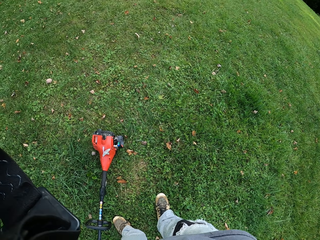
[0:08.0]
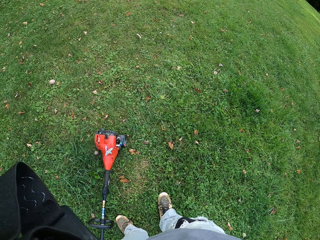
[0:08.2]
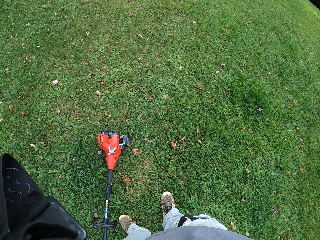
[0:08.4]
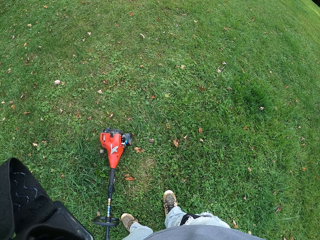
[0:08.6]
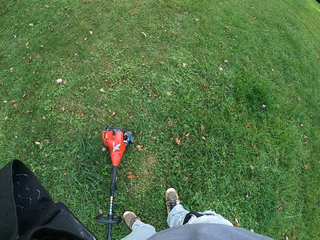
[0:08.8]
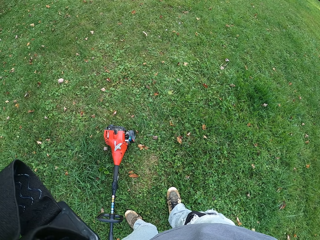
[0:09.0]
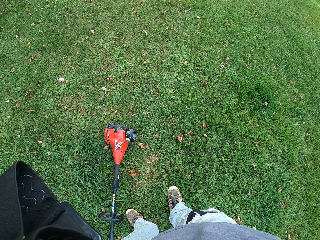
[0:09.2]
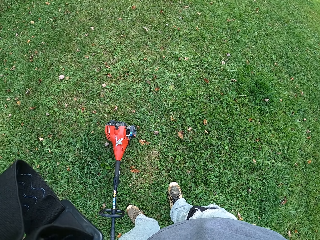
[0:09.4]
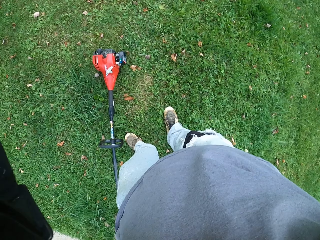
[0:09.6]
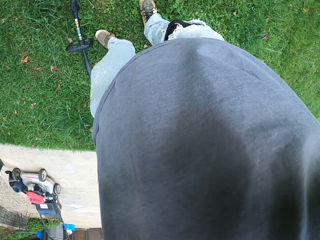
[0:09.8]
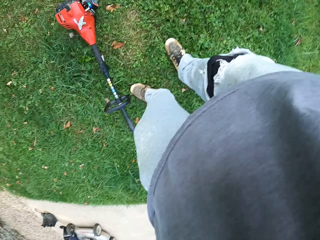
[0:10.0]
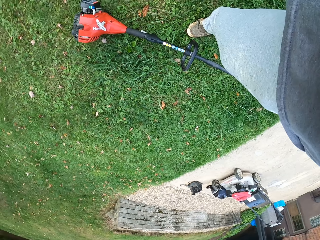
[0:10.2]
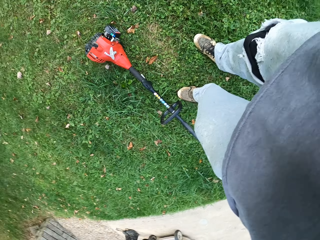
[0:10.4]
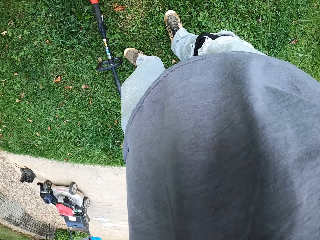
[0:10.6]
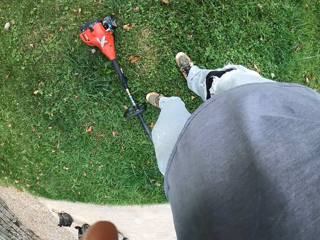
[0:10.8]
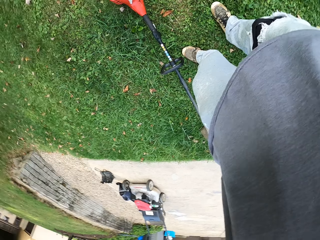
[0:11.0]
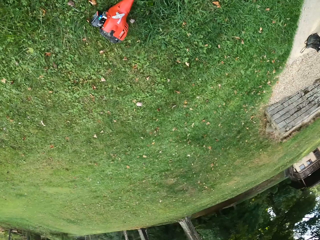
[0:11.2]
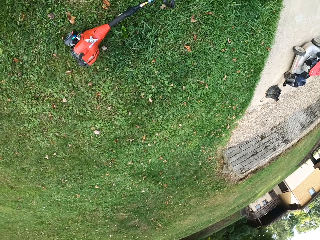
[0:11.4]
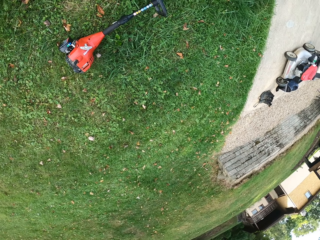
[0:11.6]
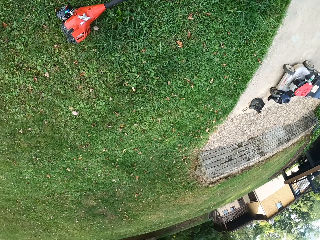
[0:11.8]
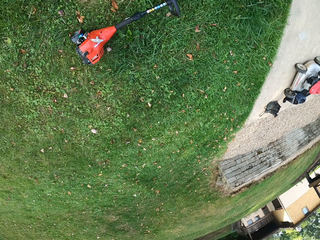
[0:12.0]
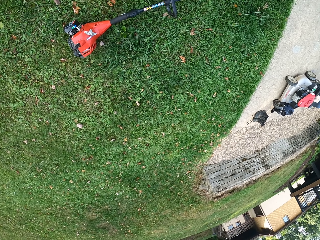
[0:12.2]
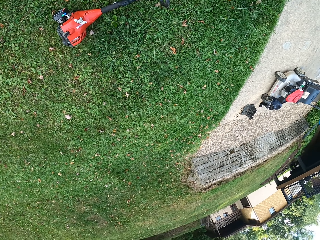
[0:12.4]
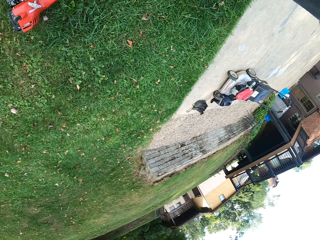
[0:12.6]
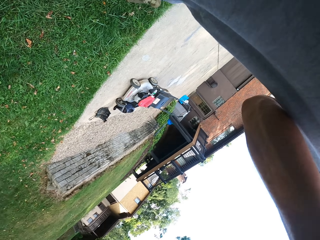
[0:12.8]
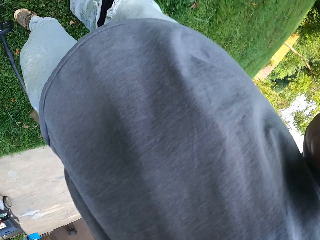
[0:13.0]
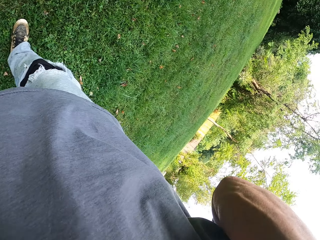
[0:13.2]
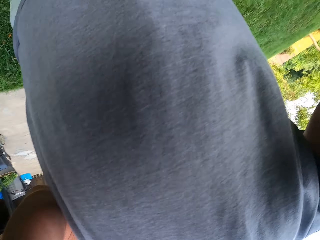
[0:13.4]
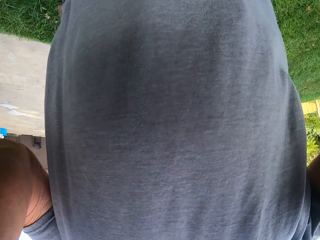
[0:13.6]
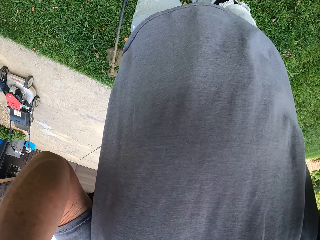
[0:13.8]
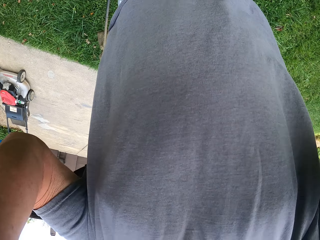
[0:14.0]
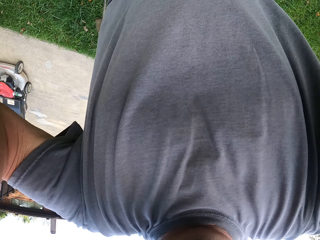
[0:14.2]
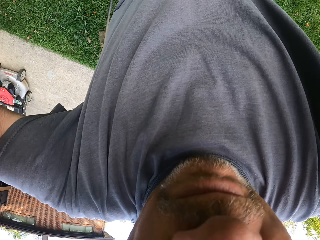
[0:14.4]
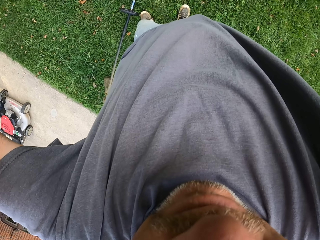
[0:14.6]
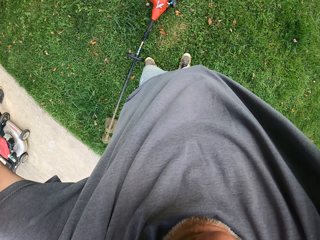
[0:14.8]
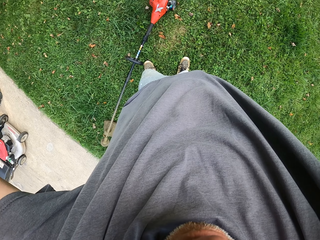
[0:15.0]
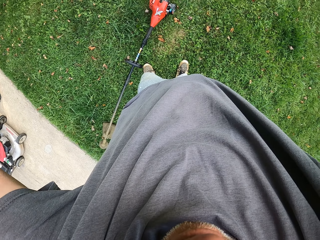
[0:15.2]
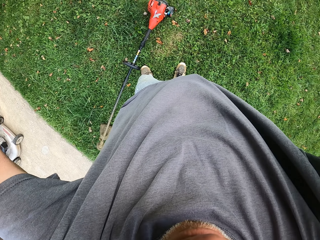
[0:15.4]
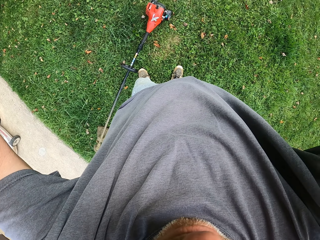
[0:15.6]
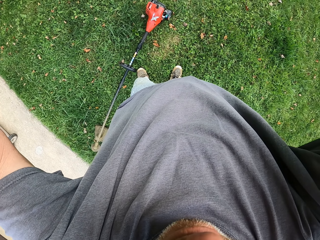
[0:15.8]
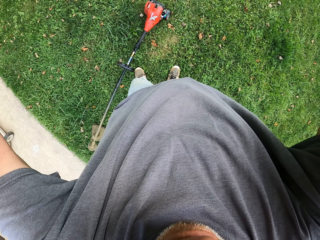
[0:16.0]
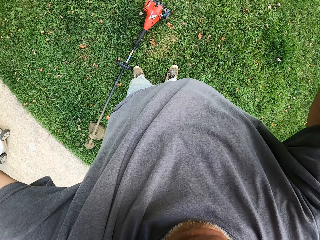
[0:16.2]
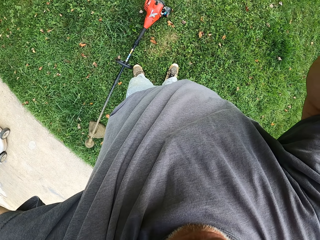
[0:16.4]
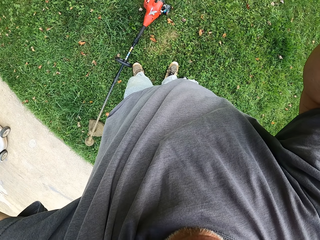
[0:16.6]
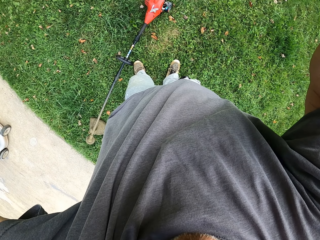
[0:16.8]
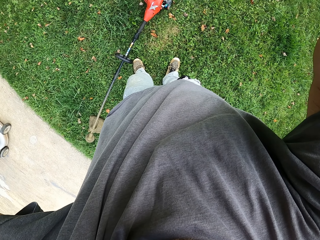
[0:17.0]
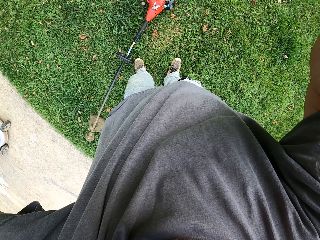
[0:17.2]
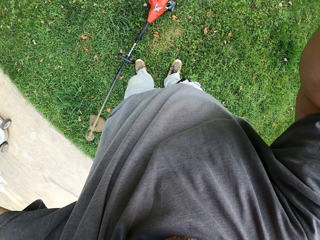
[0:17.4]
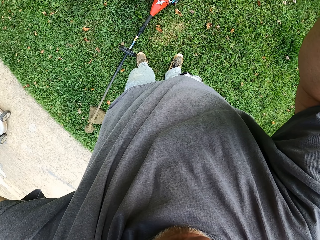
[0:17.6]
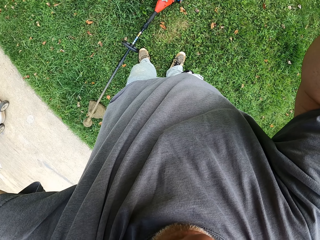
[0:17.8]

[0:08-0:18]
The camera wearer puts the brush cutter down.

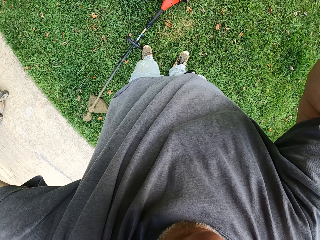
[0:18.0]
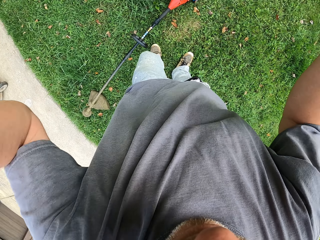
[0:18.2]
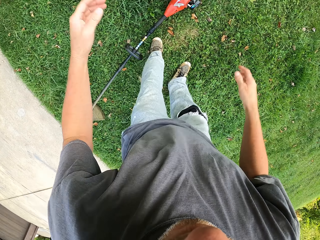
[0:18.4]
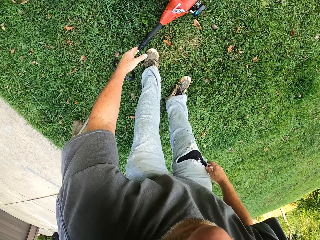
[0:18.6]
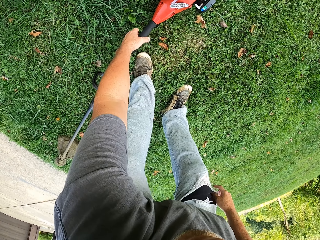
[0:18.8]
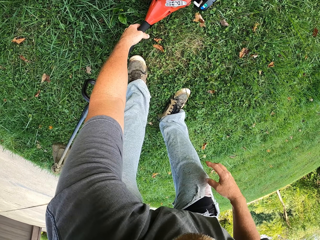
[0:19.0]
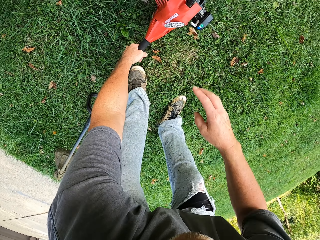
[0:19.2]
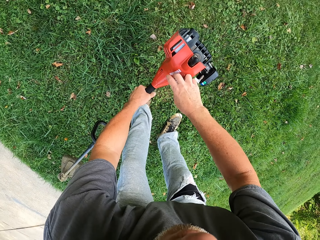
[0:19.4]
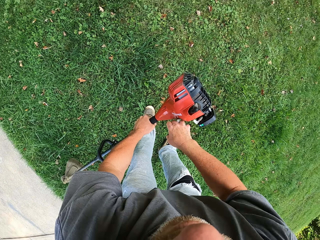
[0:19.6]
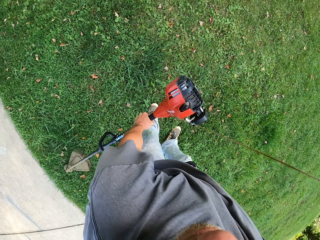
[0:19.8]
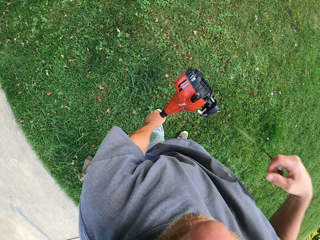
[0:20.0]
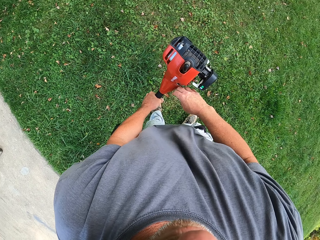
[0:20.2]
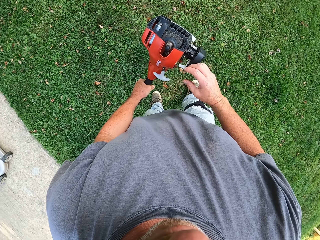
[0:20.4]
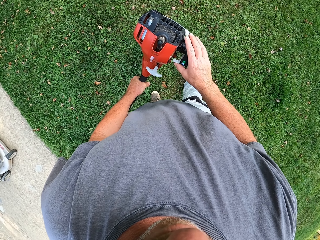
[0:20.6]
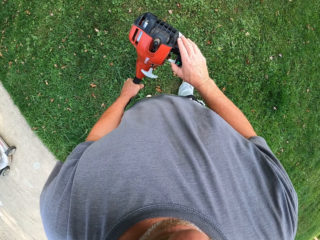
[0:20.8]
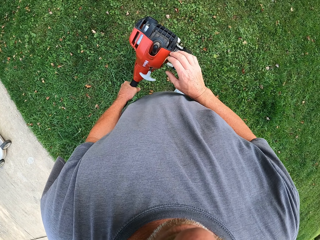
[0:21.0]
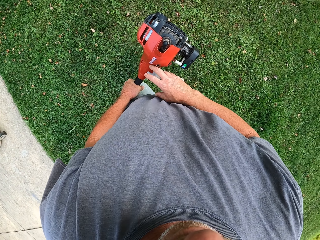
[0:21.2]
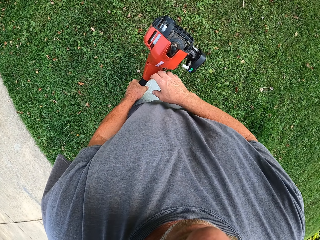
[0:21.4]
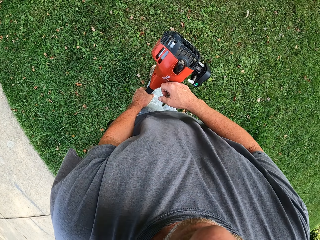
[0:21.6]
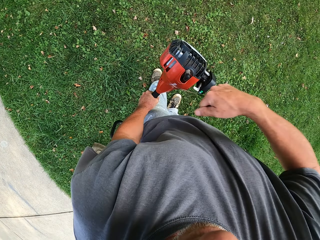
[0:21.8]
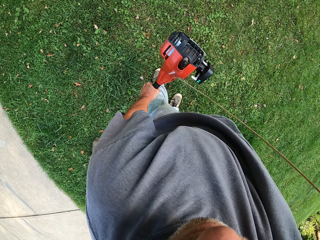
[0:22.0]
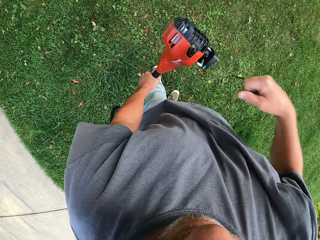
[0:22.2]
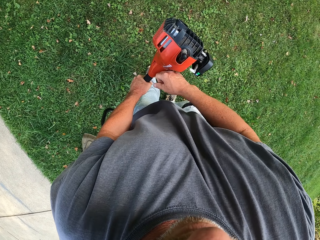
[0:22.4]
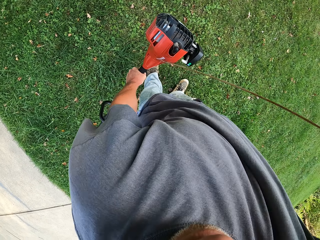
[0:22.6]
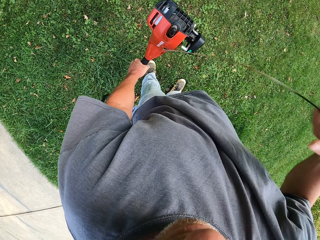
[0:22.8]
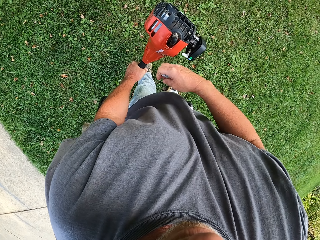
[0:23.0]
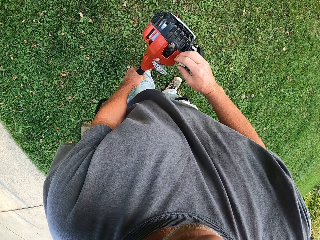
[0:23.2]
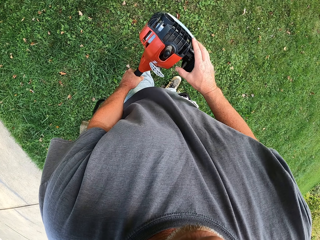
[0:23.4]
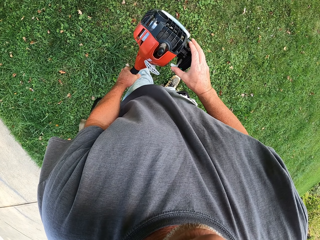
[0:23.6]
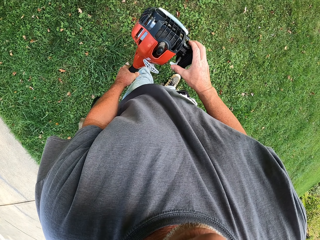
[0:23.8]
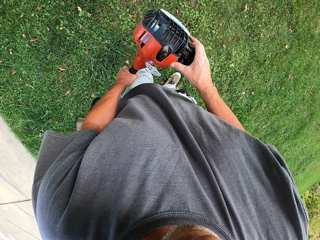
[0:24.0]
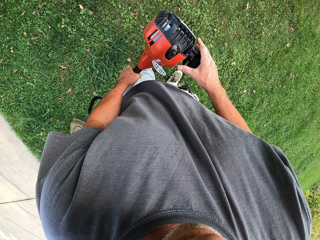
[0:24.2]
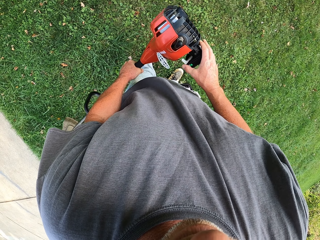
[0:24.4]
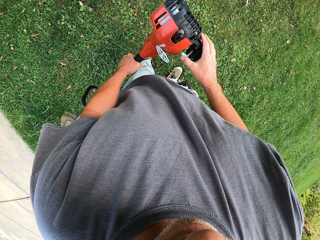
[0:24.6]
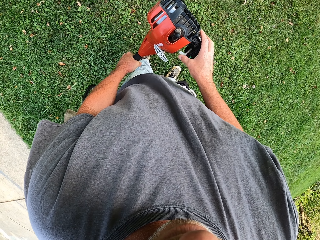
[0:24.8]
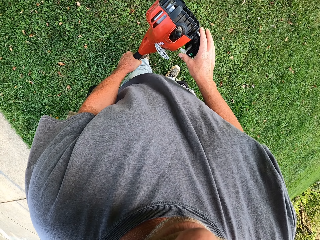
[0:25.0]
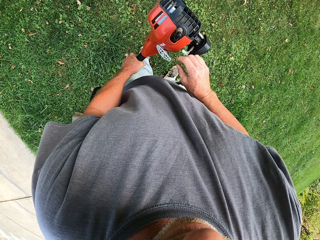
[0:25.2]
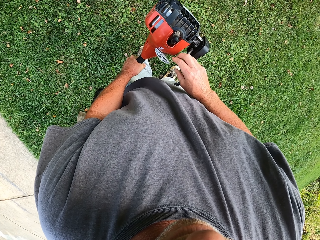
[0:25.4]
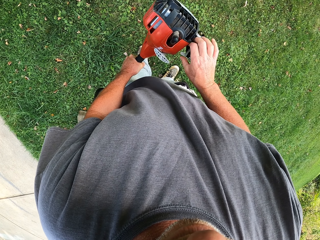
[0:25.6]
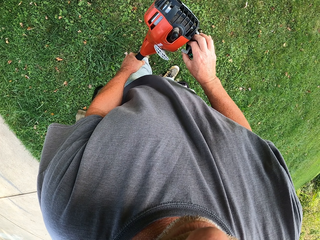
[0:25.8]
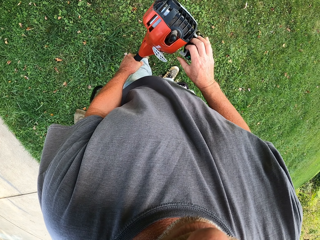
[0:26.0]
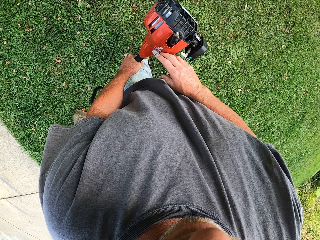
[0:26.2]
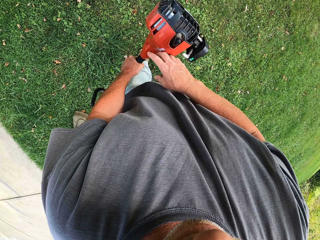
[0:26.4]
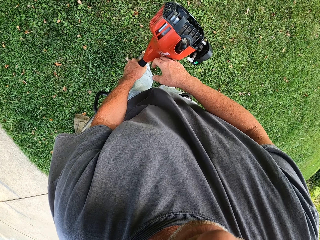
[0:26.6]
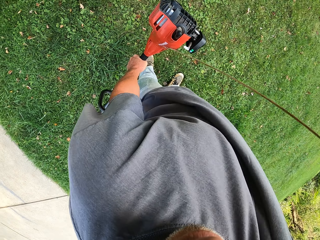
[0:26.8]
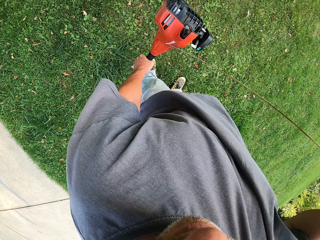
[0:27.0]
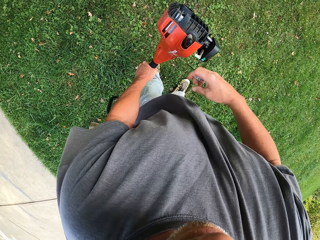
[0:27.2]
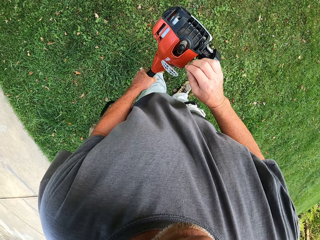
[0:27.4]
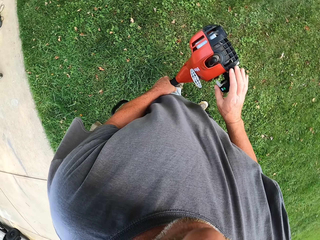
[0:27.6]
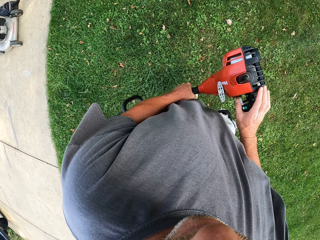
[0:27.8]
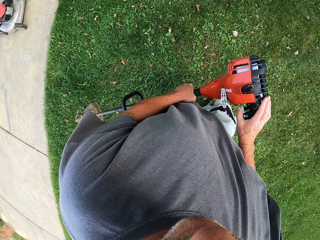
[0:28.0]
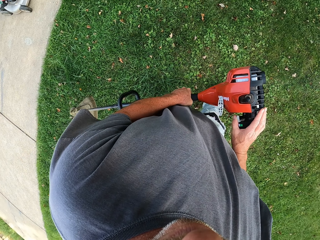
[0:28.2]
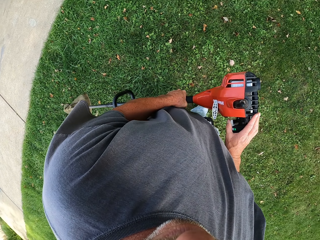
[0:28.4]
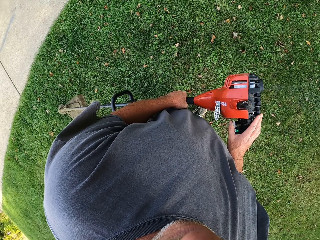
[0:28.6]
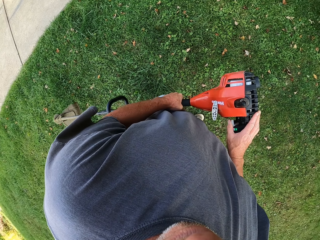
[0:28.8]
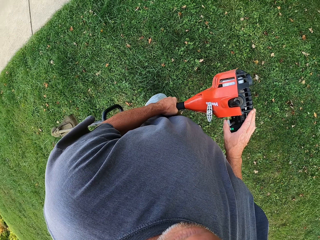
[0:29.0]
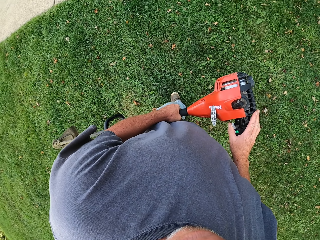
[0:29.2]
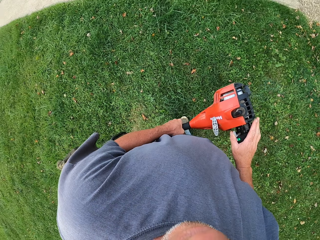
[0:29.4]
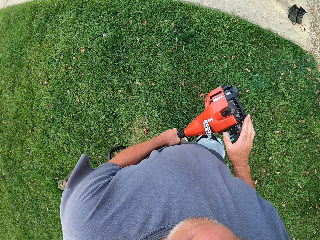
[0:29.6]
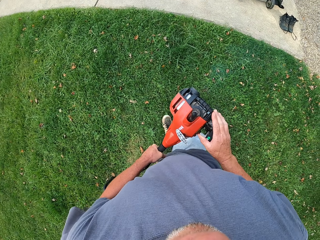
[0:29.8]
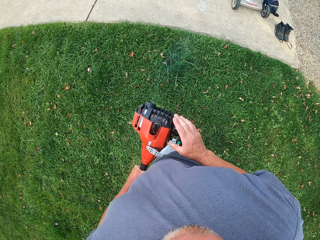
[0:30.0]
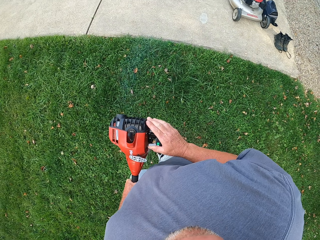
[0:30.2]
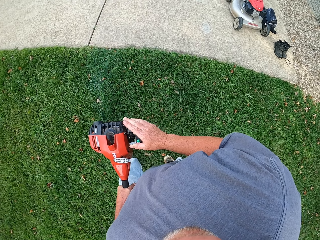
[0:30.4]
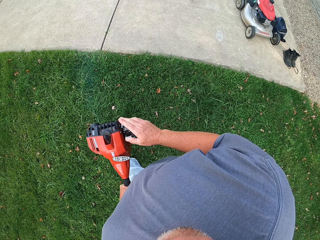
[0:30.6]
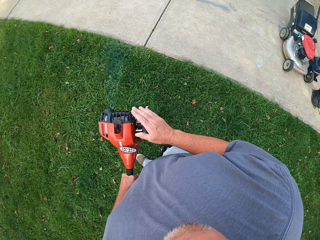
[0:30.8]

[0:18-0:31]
The camera wearer presses the grass cutter machine. They adjust the grass cutter machine. They press the grass cutter machine. They adjust the grass cutter machine. They press the grass cutter machine.
